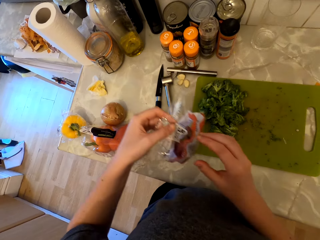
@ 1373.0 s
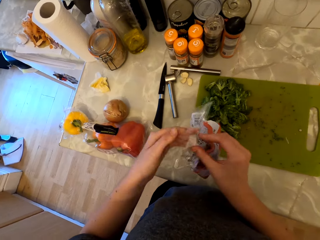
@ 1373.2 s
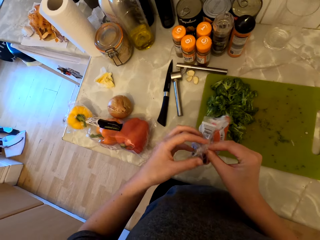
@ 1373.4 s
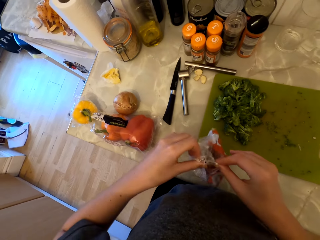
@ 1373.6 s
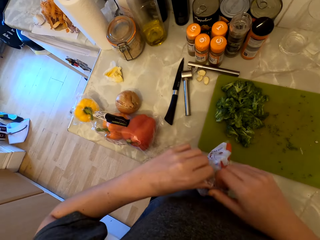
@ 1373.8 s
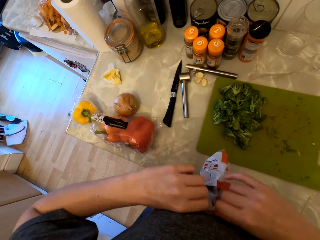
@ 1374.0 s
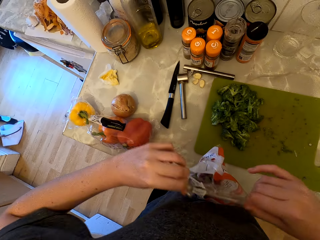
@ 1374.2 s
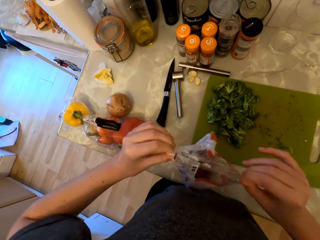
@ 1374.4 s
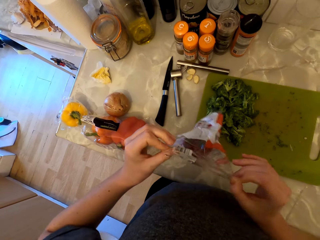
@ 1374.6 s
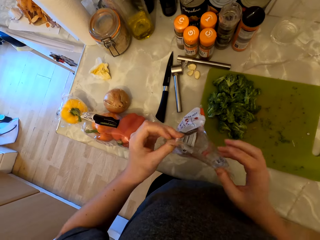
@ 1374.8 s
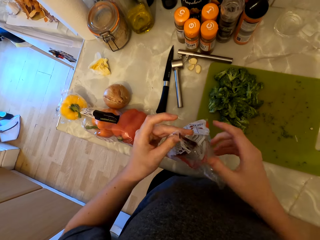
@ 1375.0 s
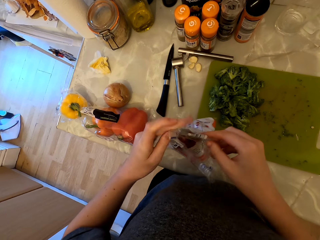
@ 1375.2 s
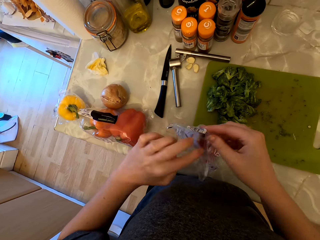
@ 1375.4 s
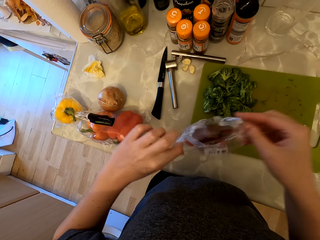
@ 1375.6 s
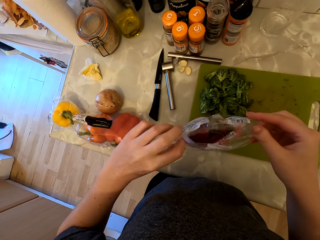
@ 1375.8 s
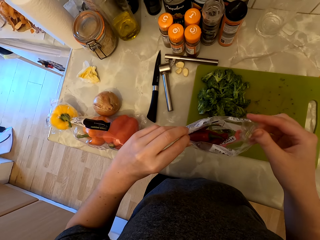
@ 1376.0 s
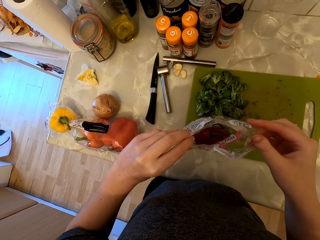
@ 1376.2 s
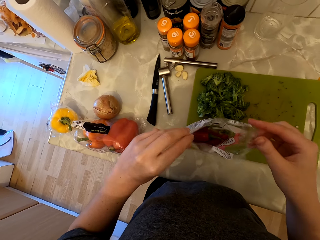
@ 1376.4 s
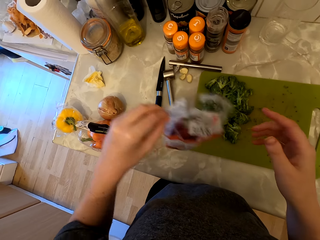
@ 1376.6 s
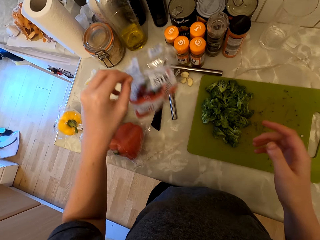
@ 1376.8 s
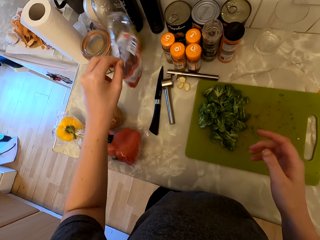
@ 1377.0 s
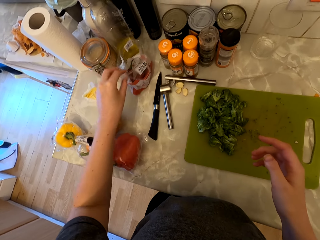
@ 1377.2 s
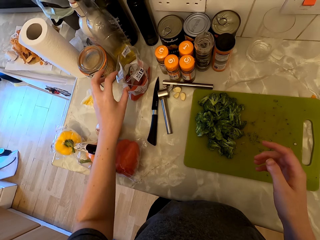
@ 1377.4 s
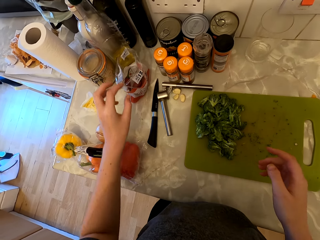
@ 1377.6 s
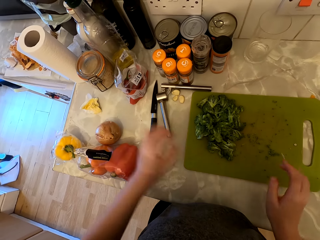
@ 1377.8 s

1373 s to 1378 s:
The camera wearer opens the packet of cayenne pepper with both hands. They look inside the packet. They place the packet of cayenne pepper on the countertop.

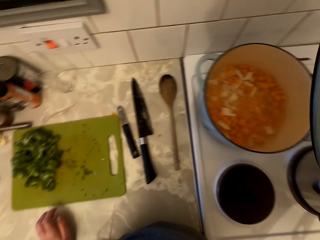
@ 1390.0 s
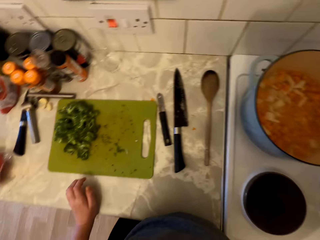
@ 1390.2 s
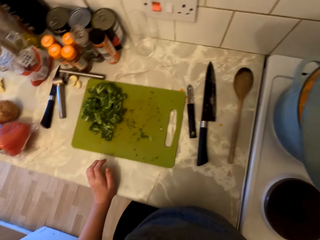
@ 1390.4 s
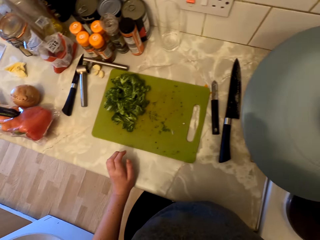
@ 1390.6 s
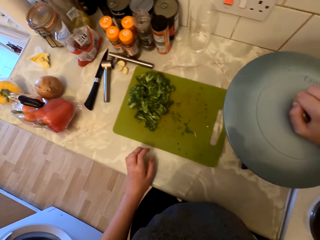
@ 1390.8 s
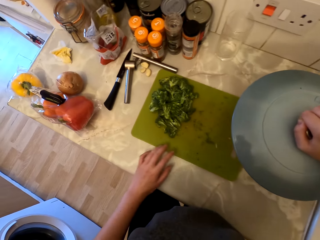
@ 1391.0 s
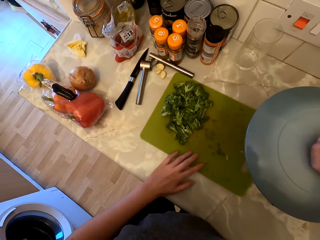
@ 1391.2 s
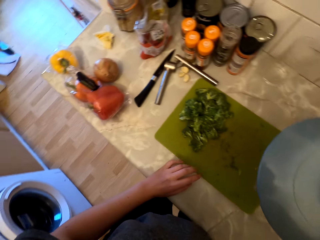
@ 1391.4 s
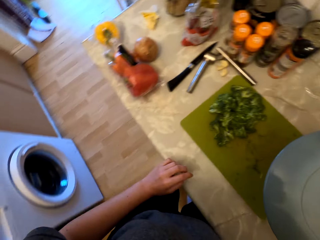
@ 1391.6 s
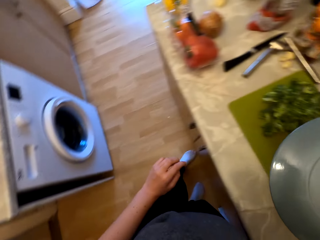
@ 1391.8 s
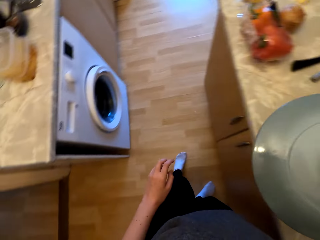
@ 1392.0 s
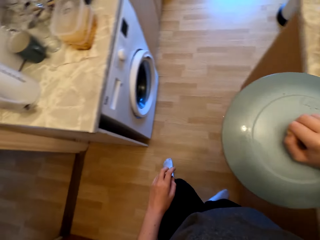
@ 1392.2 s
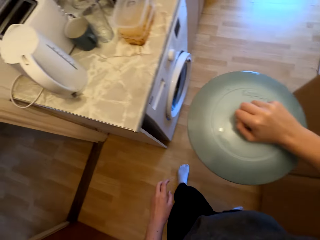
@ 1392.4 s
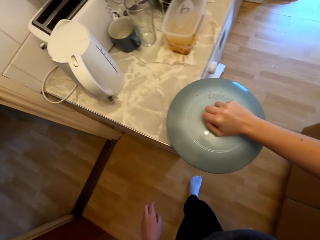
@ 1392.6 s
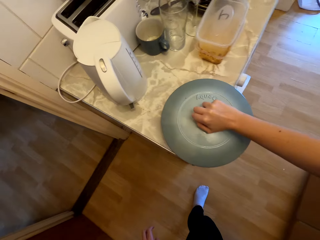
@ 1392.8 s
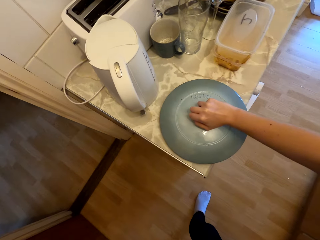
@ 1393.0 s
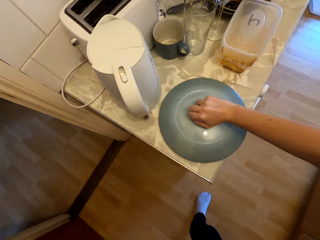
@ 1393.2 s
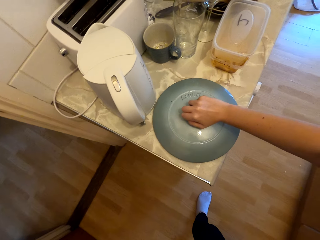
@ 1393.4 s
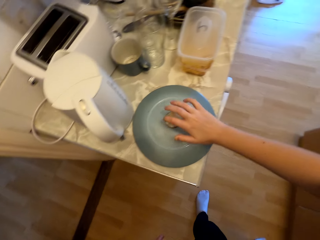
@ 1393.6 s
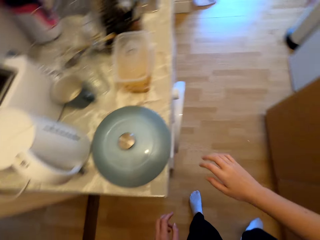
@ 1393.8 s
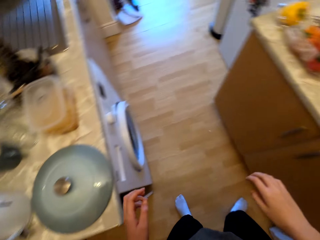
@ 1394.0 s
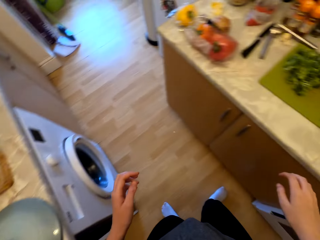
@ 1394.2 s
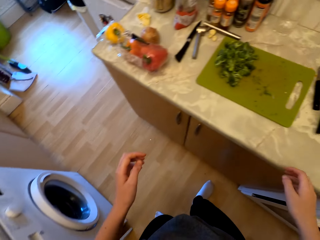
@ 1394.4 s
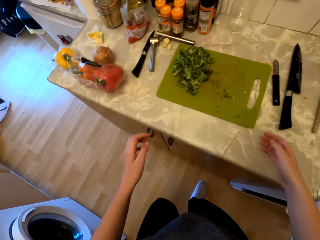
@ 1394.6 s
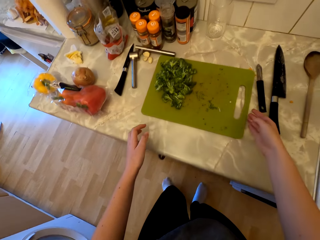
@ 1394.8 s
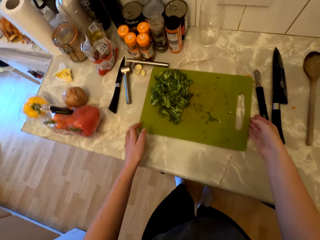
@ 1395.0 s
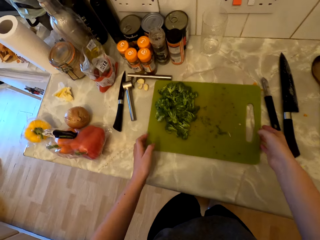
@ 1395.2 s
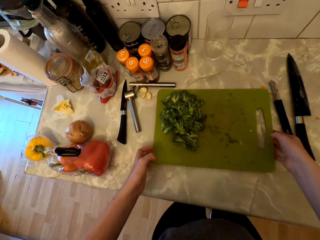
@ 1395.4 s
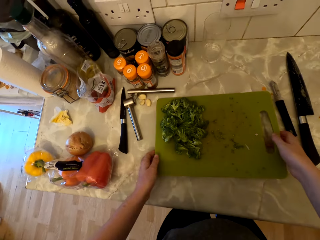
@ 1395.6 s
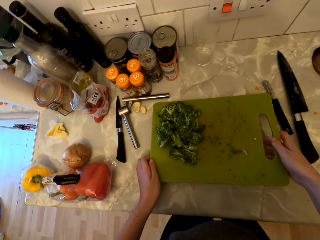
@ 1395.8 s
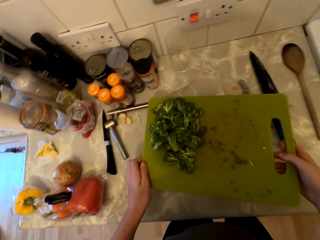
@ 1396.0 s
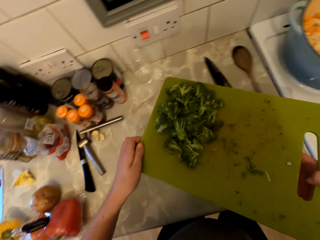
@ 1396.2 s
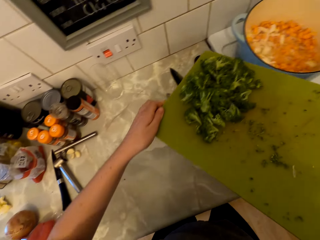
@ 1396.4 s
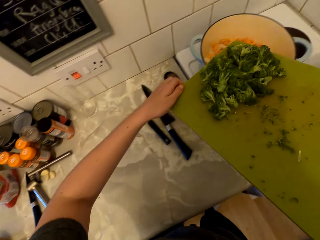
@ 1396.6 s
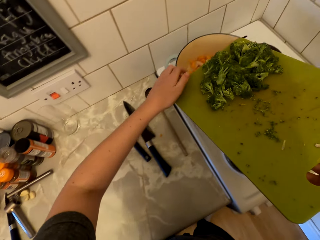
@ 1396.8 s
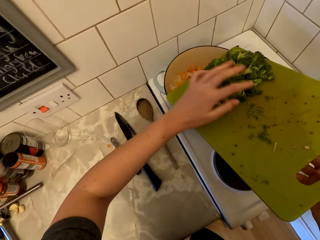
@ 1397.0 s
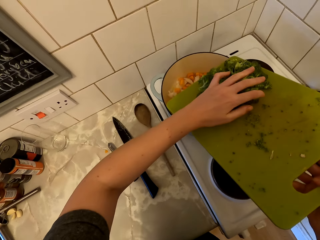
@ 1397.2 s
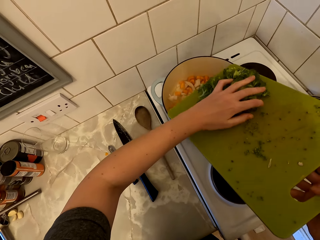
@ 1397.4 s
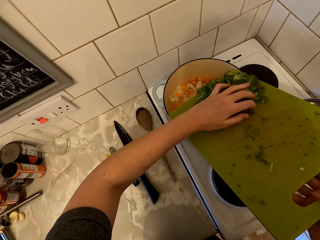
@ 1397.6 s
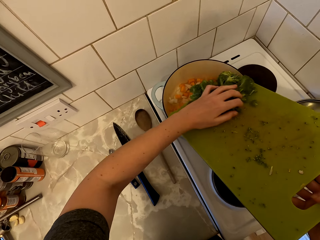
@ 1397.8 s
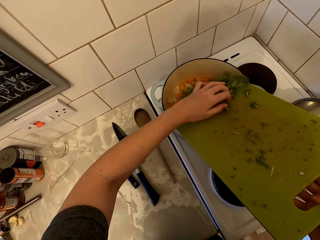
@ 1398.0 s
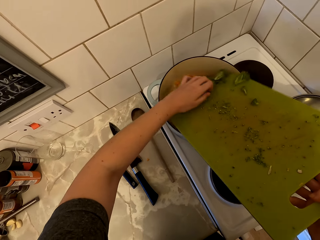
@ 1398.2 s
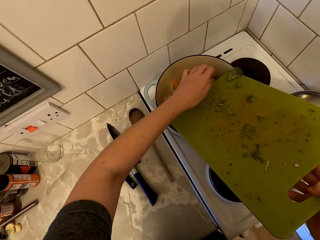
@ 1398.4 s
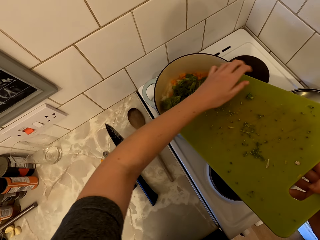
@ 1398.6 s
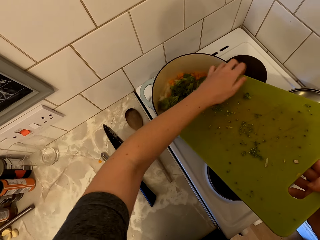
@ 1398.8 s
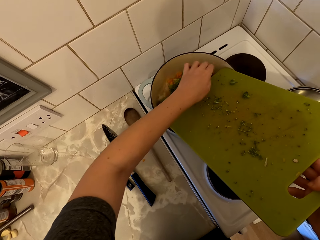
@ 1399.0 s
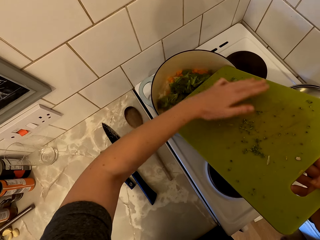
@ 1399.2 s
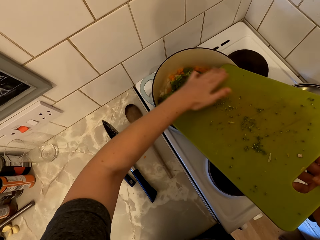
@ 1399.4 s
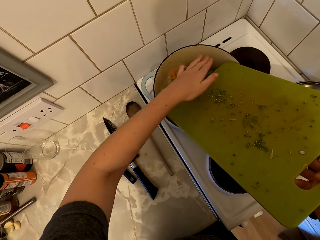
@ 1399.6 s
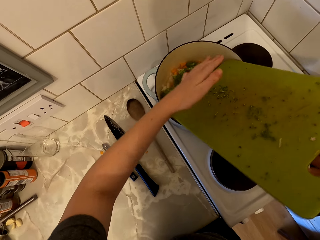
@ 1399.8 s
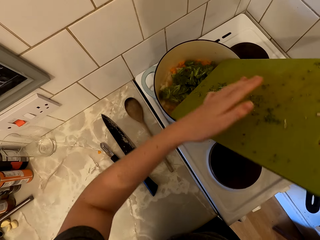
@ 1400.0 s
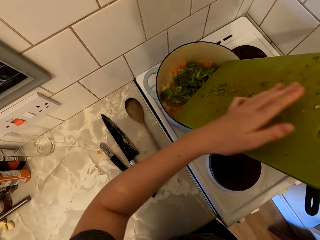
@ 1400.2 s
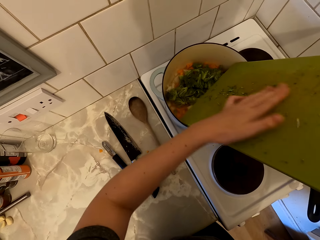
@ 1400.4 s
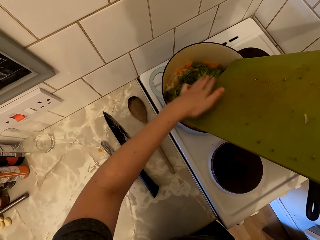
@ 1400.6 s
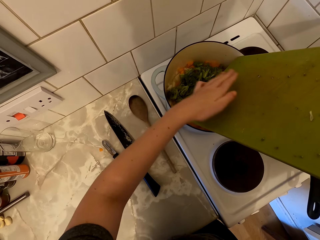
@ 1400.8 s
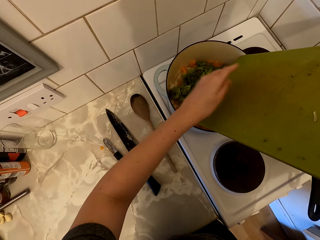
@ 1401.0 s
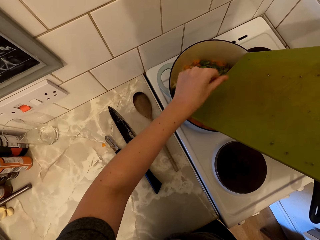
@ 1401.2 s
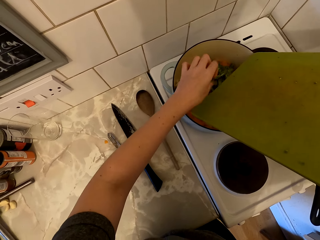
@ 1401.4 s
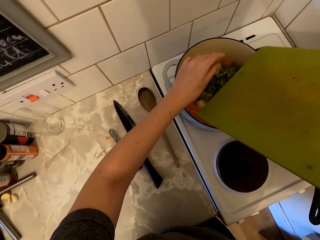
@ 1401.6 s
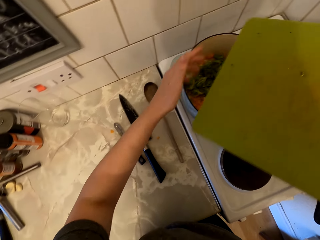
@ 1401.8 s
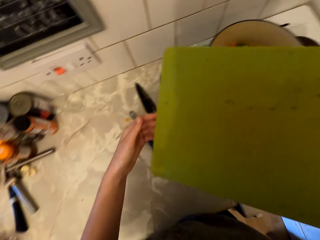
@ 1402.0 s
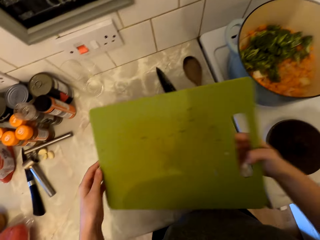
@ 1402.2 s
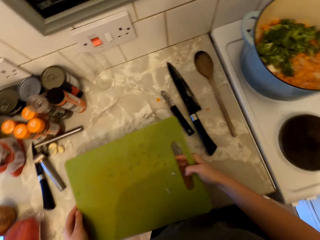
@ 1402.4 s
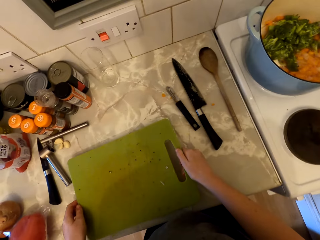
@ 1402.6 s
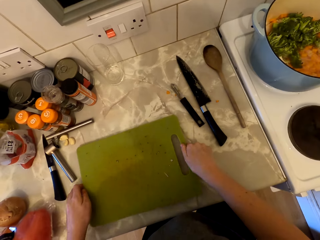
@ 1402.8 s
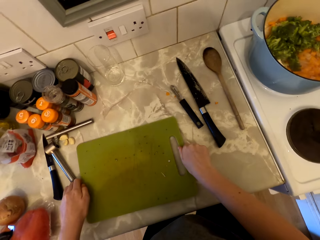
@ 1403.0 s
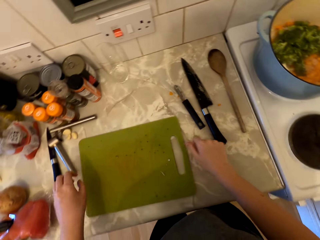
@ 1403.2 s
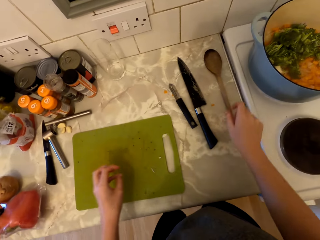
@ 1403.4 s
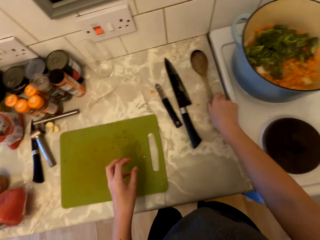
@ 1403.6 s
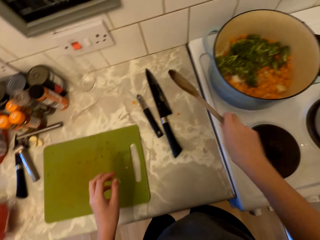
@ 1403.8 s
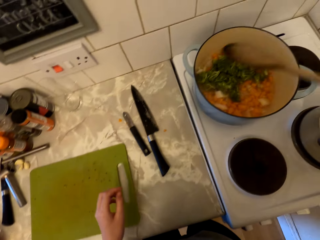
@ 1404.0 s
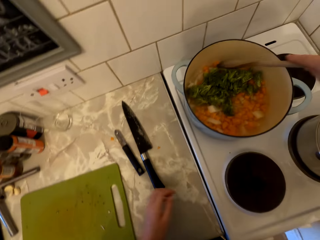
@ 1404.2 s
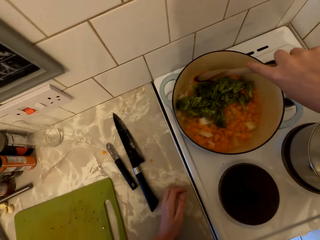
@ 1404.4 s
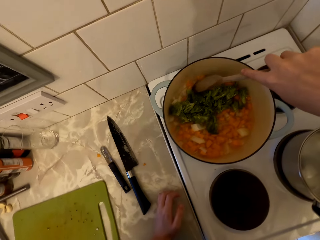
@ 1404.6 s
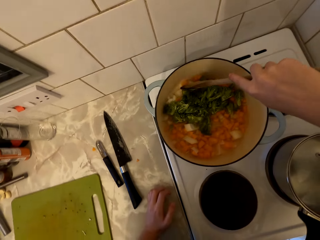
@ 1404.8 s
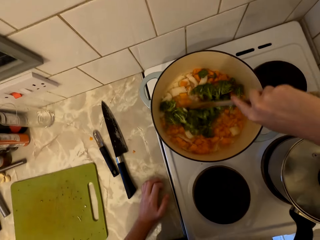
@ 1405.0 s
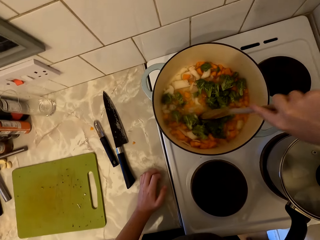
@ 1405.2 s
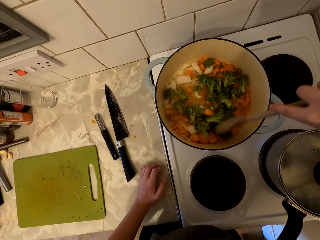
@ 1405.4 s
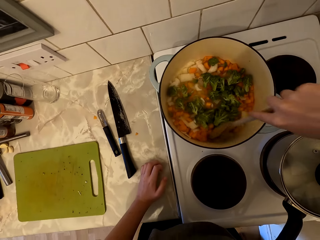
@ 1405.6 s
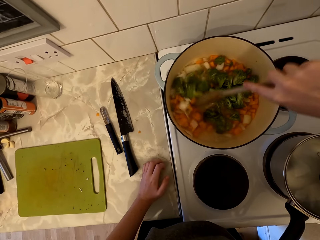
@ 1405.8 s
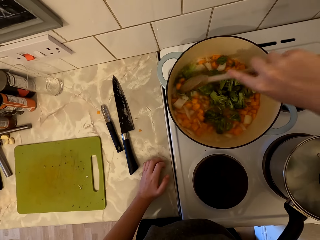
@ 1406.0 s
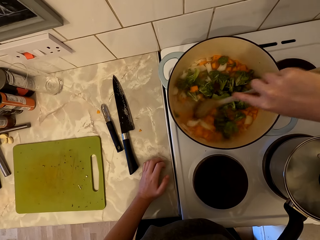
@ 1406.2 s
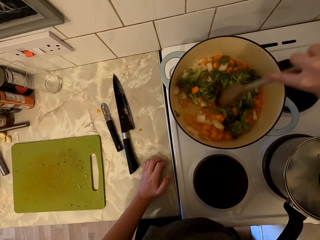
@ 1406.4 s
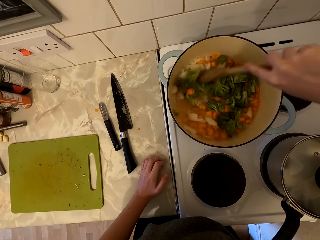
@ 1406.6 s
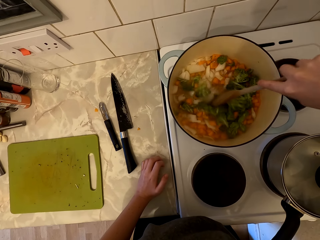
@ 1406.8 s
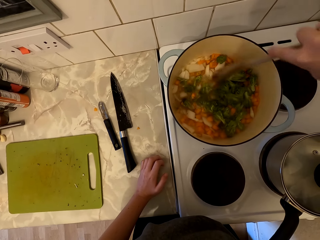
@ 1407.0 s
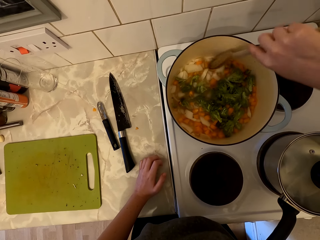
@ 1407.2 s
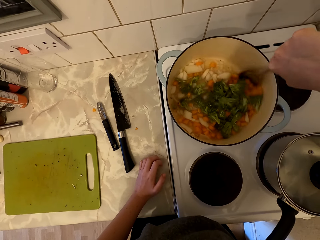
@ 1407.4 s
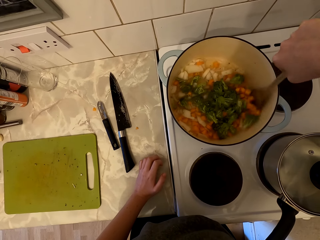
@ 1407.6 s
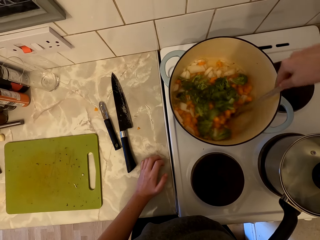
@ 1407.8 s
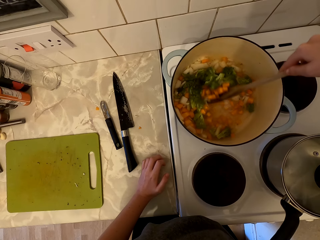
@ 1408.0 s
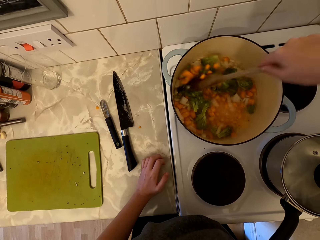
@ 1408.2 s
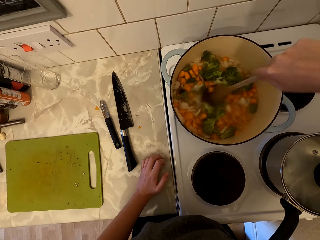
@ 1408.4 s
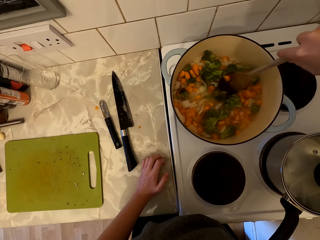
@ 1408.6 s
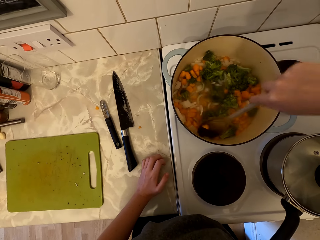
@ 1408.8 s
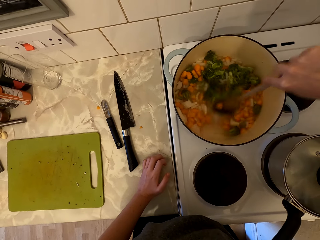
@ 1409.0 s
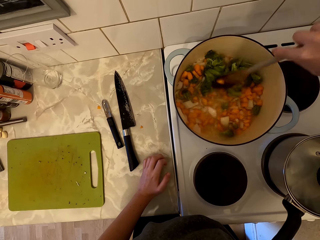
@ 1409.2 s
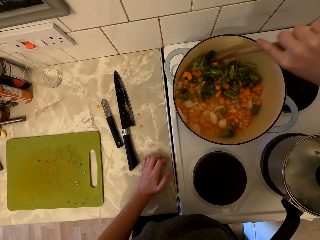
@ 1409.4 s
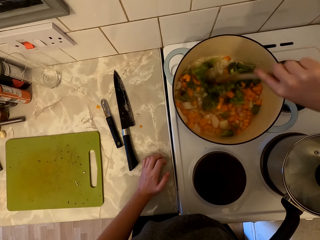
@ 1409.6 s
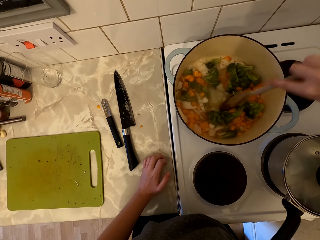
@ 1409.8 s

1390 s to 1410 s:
The camera wearer moves to the countertop. She places the cooking pot lid on the countertop. She moves to the countertop. She picks up the chopping board. She puts the broccoli into the cooking pot. She places the chopping board on the counter. She picks up the wooden spoon. She rests her left hand on the countertop. She stirs the broccoli in the cooking pot. She is cooking food.
